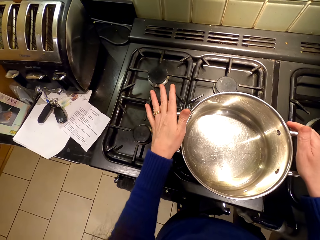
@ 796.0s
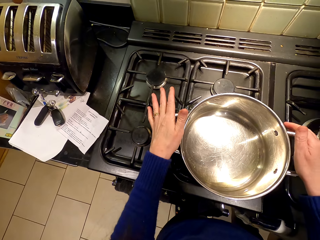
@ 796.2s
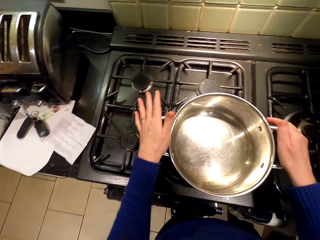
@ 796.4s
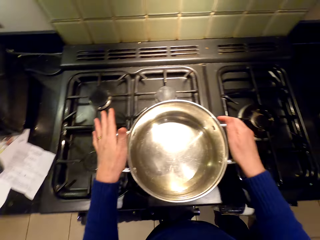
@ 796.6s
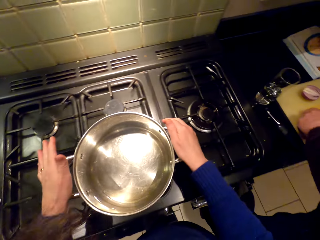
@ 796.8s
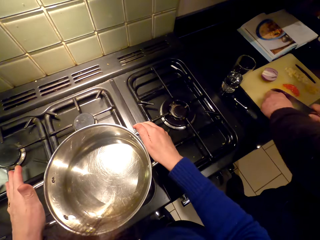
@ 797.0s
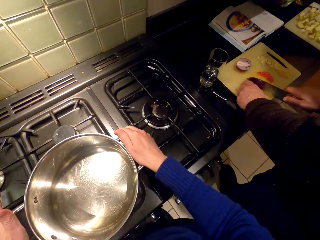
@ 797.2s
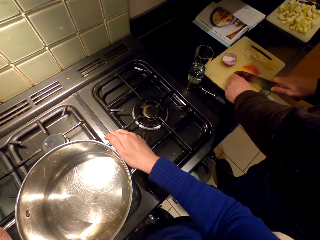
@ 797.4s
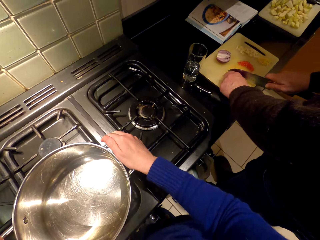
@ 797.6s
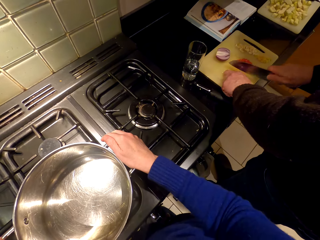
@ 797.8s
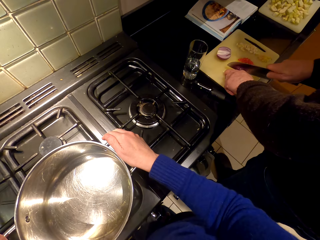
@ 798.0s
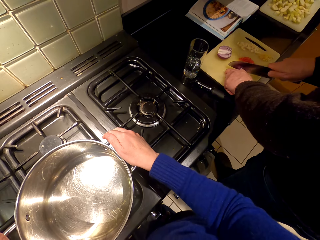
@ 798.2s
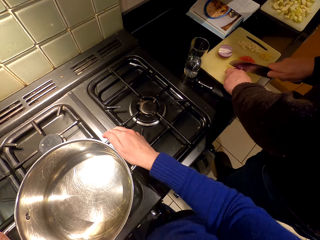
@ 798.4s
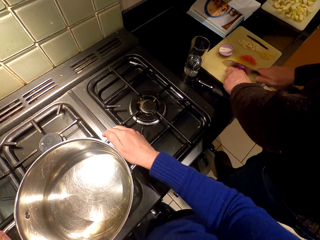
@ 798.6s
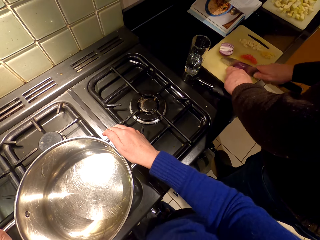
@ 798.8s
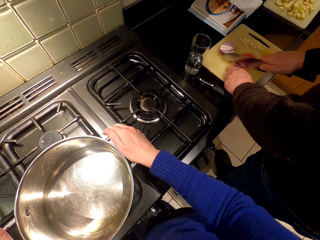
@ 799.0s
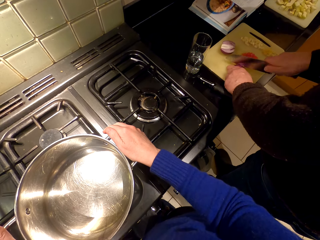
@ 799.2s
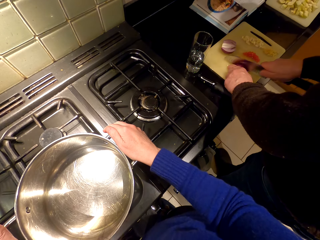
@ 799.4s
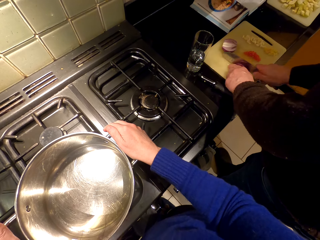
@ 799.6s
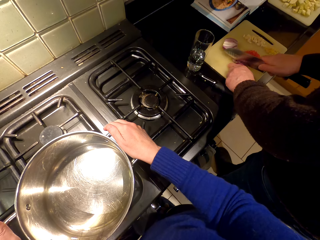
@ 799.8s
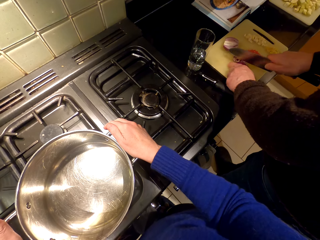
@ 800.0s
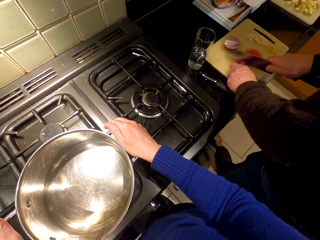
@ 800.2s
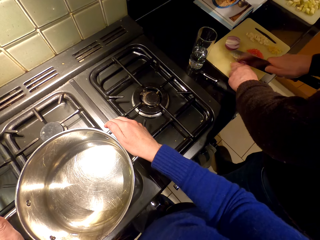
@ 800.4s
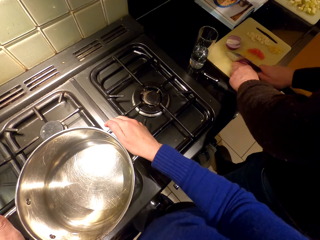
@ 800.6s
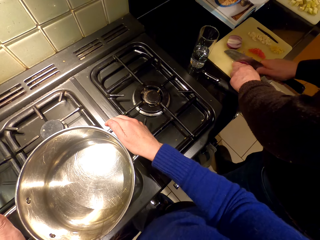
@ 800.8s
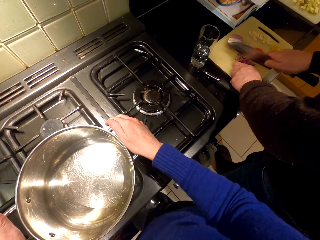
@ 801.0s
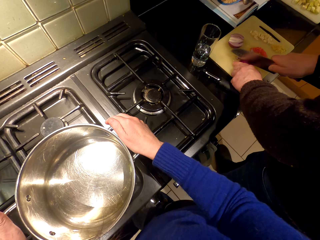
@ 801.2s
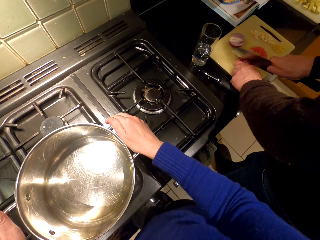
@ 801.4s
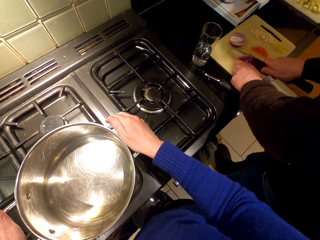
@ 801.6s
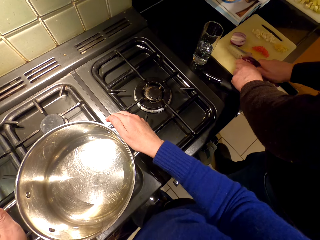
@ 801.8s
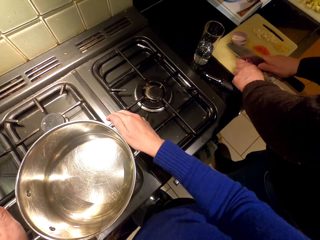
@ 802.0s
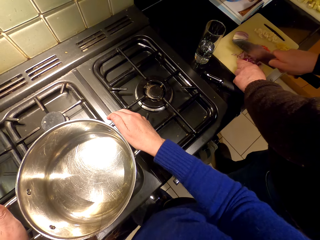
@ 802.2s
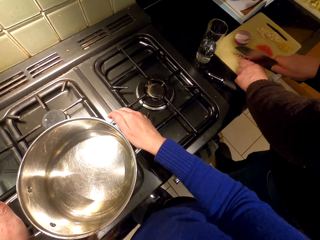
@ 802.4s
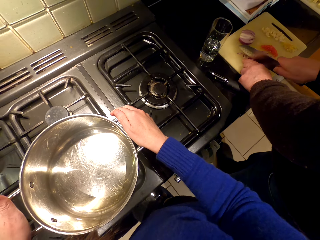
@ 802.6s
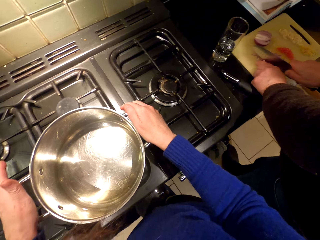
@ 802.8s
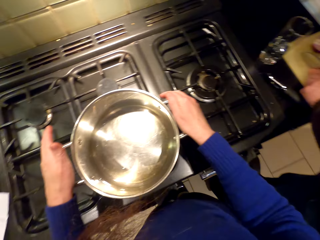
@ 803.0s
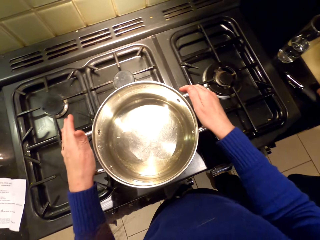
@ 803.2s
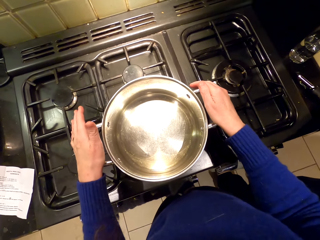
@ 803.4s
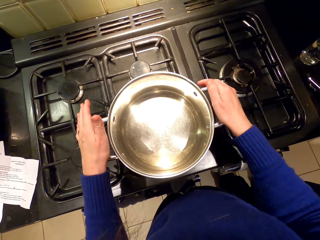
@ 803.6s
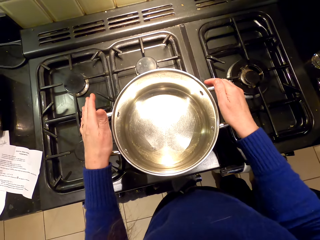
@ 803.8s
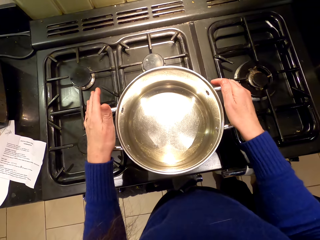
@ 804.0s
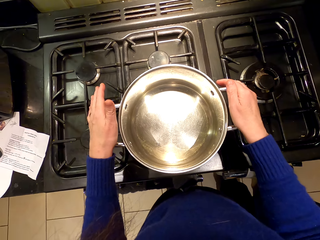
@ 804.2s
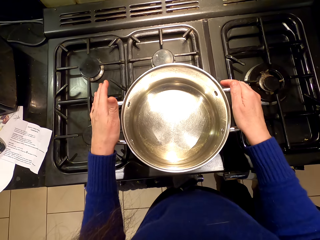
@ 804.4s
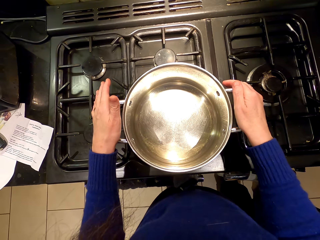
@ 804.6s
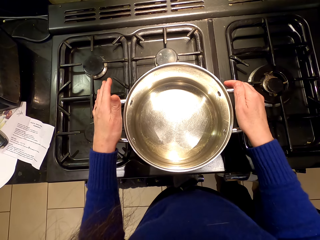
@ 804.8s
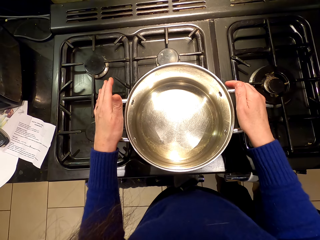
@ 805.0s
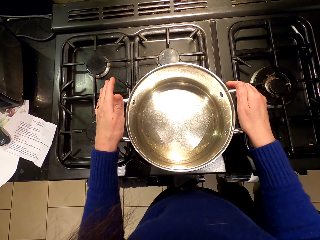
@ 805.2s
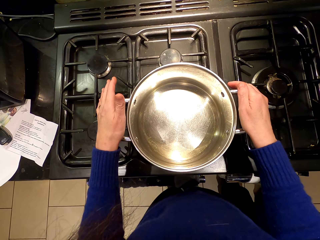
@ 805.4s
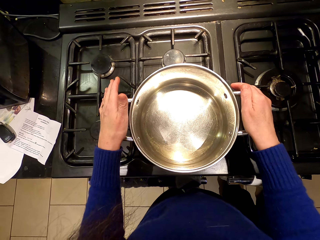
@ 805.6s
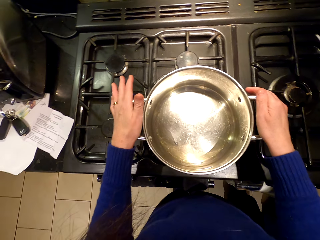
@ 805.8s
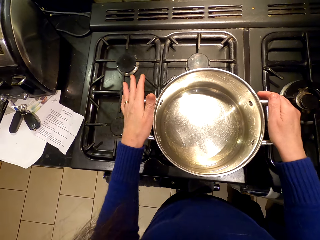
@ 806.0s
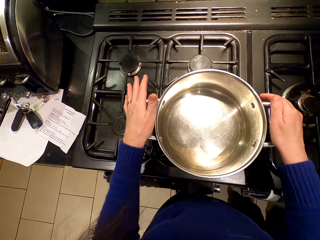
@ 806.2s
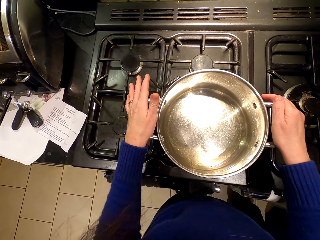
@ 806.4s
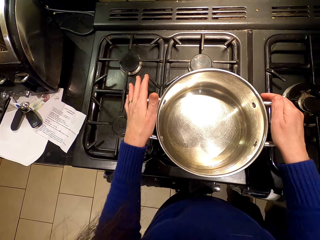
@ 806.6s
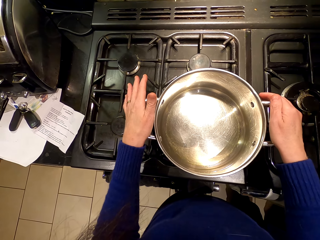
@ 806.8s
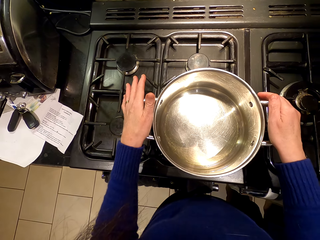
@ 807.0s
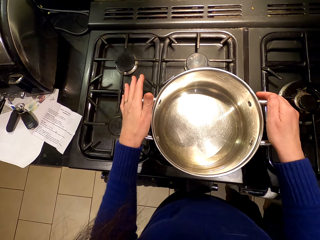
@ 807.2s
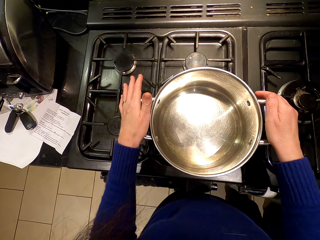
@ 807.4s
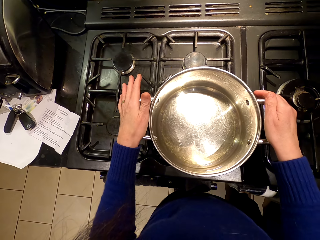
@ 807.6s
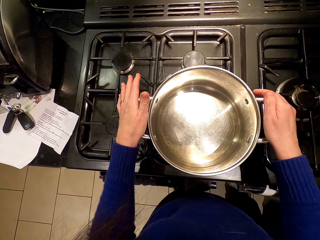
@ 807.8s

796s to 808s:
The camera wearer looks around. The person chops the onion.

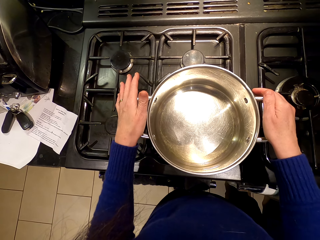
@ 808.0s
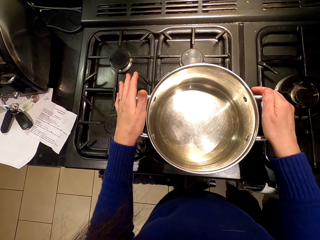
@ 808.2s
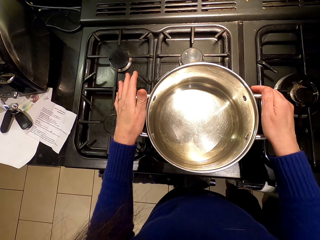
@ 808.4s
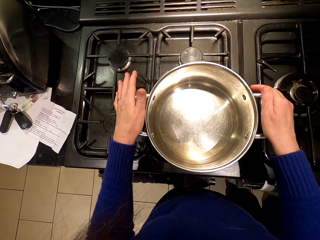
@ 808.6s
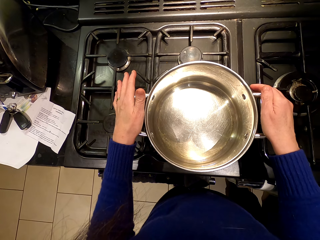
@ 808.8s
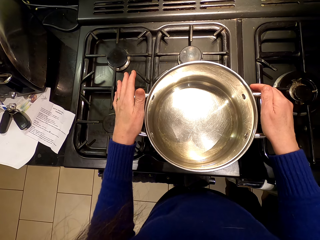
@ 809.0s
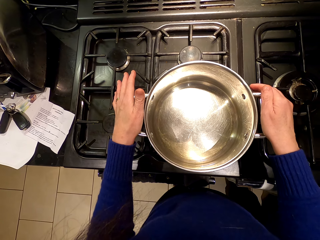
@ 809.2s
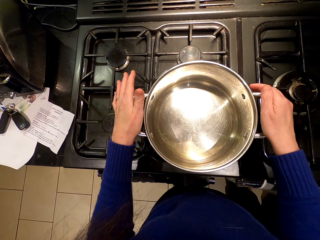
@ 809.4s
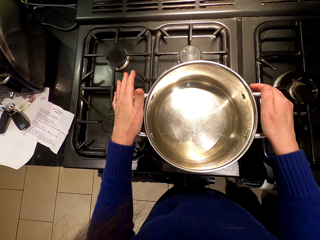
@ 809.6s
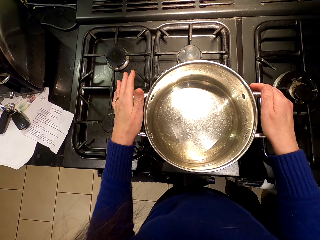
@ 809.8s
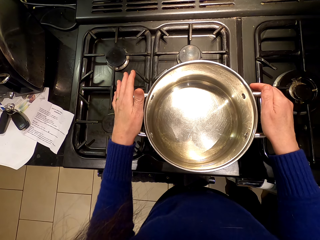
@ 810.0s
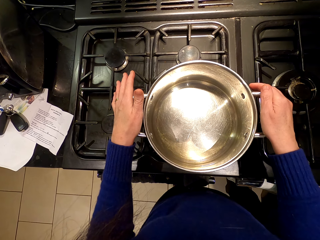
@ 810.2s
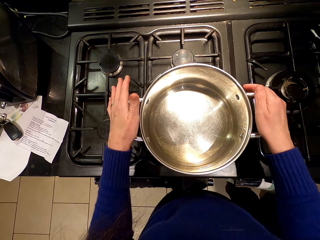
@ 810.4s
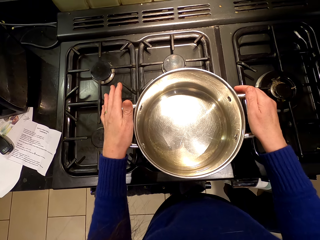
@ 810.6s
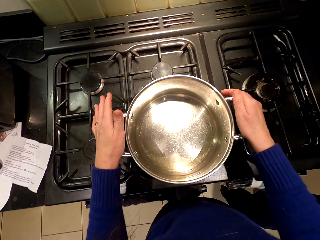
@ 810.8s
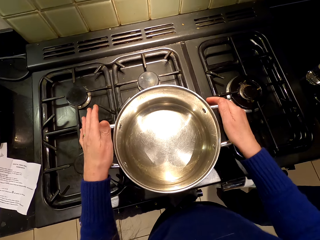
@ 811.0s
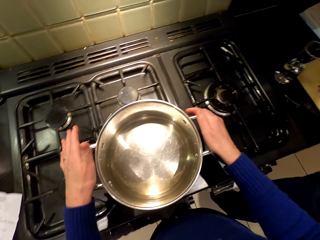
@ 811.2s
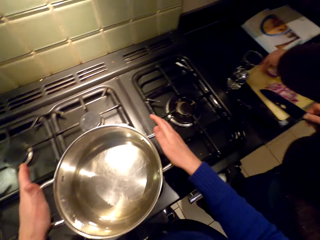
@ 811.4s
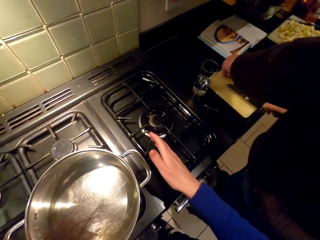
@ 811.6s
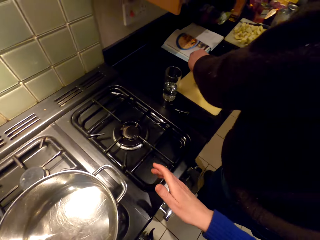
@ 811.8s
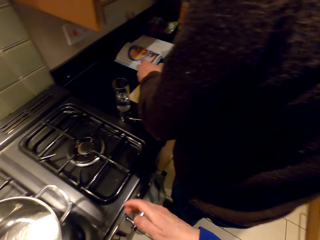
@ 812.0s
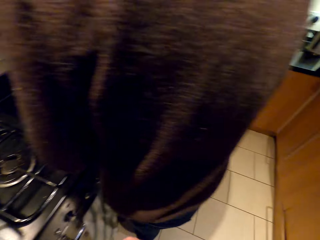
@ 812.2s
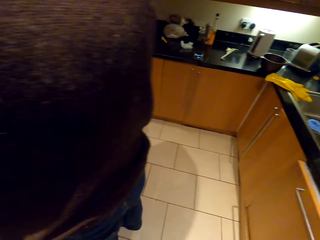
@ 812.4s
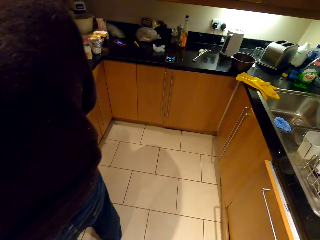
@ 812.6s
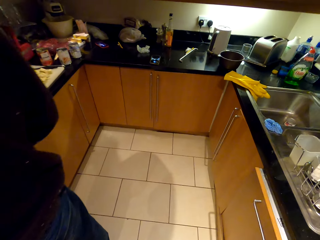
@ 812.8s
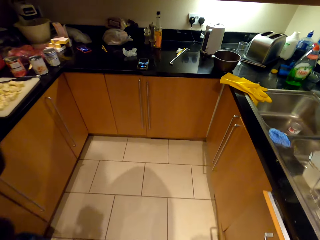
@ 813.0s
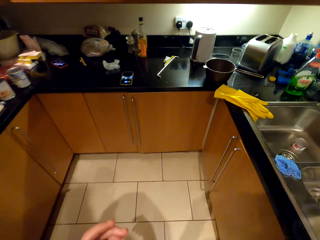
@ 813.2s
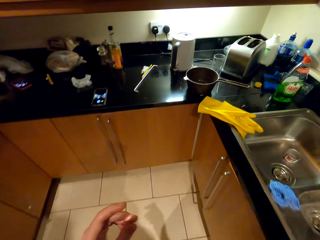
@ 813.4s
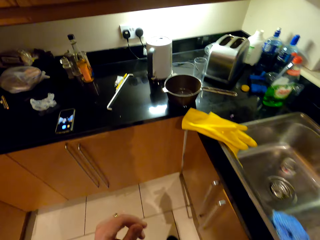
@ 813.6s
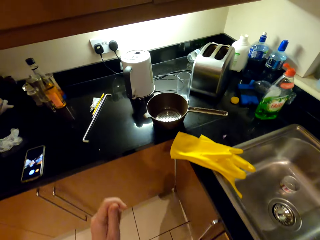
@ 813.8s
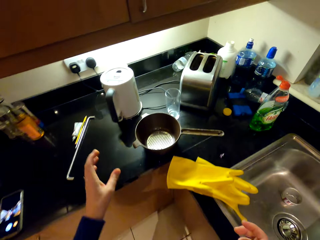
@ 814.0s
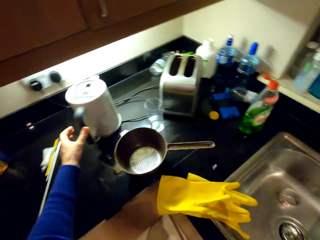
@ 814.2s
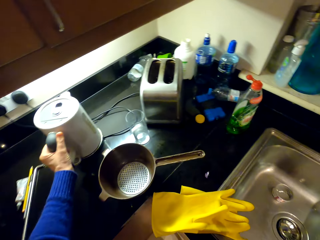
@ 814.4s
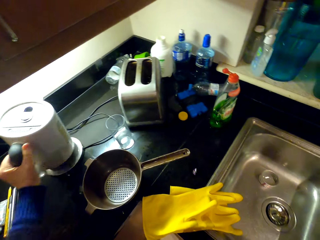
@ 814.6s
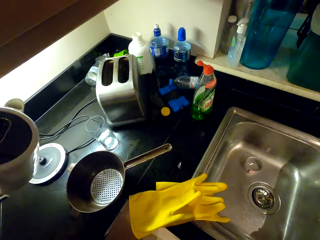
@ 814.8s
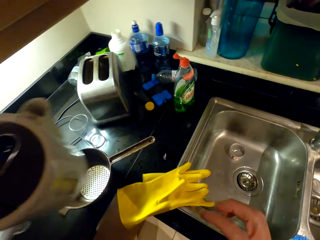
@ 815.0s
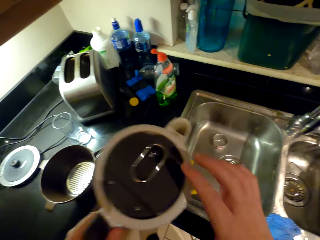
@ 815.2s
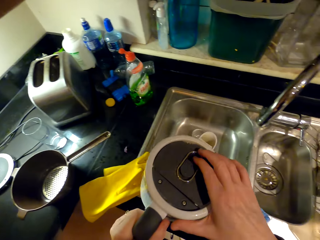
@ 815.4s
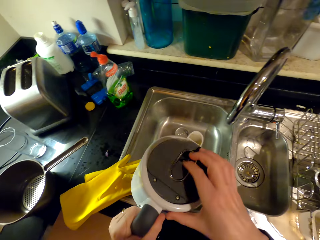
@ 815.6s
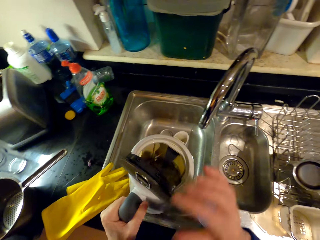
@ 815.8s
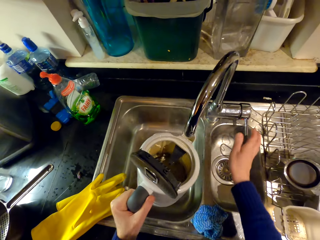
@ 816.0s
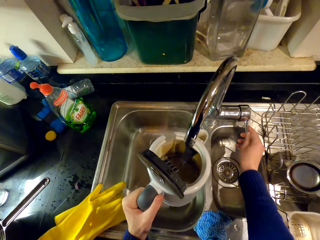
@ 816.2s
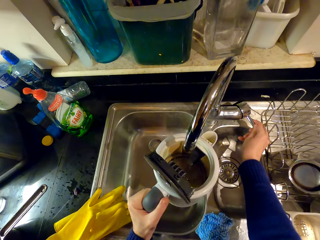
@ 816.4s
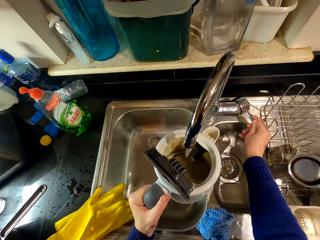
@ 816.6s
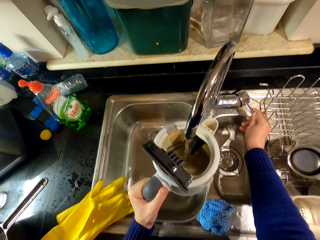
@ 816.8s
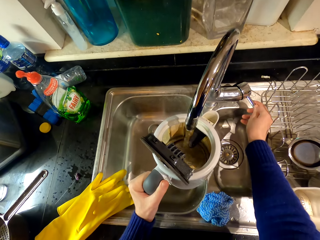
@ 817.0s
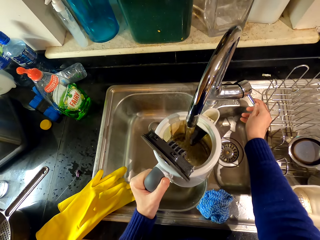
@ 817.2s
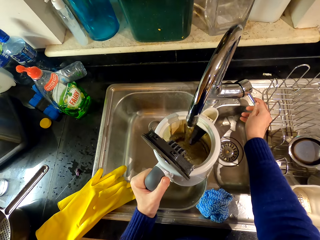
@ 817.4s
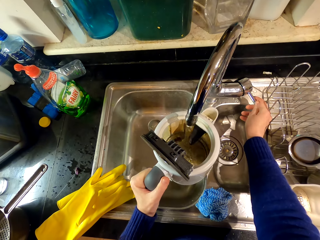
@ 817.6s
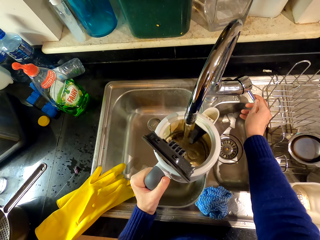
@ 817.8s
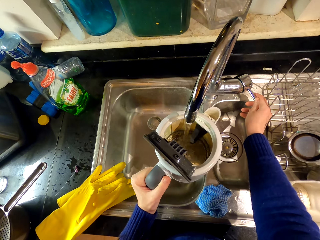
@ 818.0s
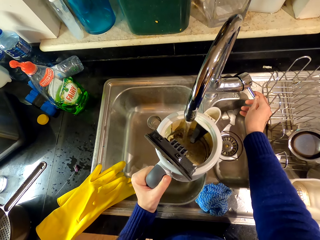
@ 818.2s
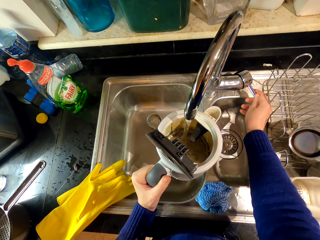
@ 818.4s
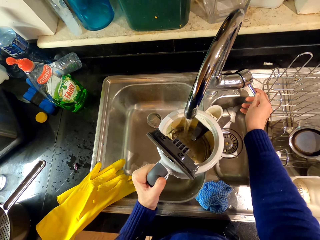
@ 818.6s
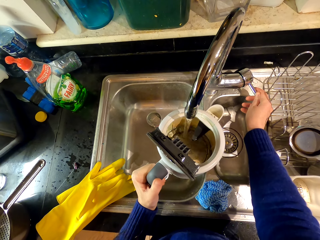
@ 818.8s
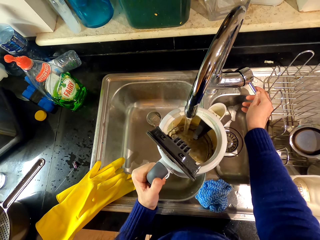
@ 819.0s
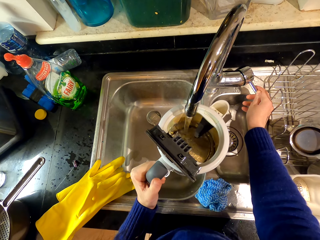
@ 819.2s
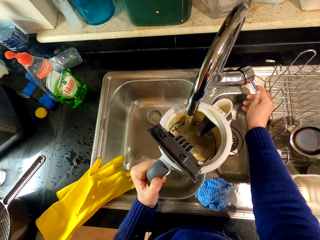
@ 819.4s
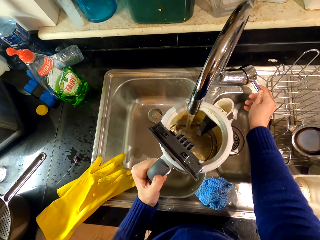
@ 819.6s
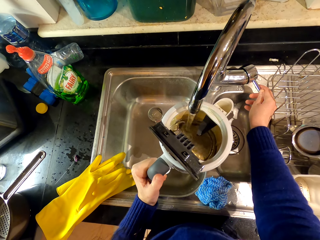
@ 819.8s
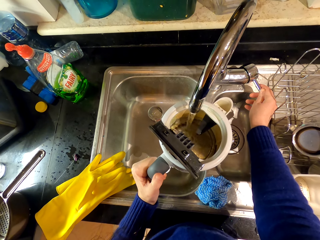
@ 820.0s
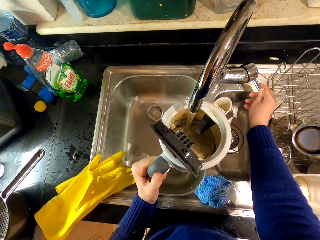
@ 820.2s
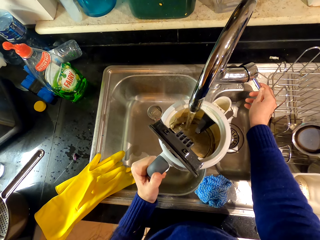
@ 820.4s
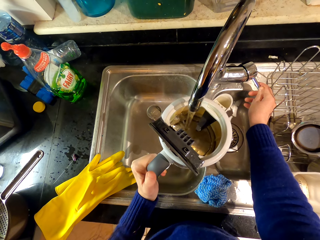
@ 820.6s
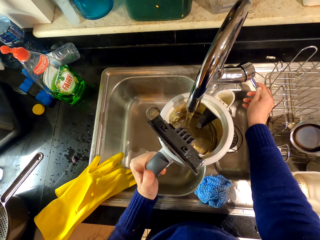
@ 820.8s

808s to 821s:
The camera wearer walks around the room. They pick up an electric kettle or electric jug, open the electric kettle, turn on the tap, and pour water in the kettle.
